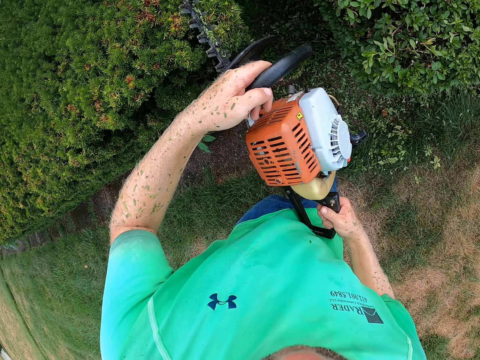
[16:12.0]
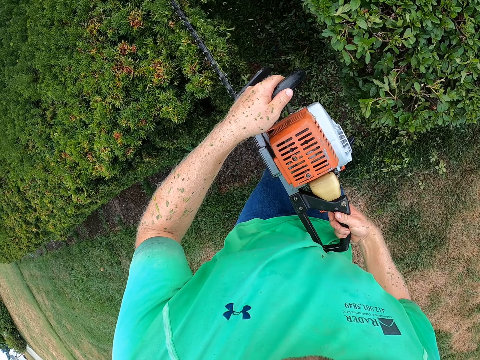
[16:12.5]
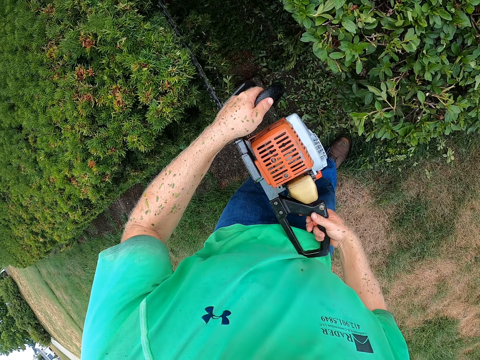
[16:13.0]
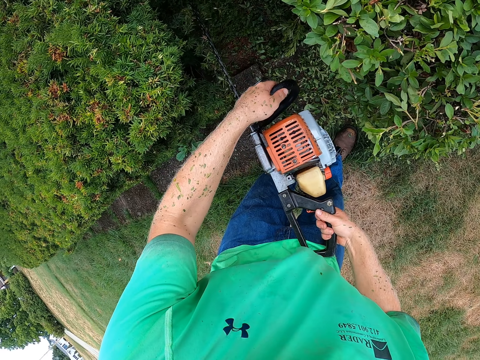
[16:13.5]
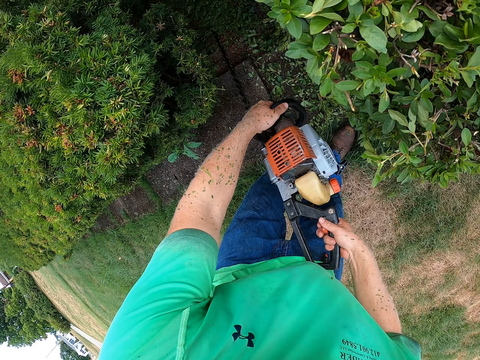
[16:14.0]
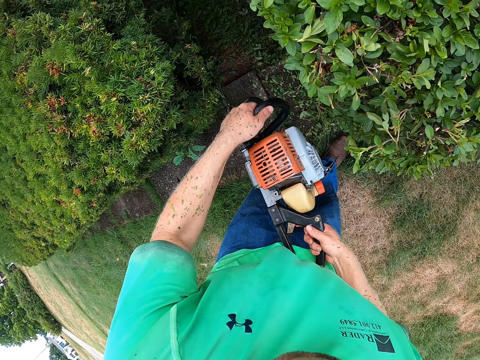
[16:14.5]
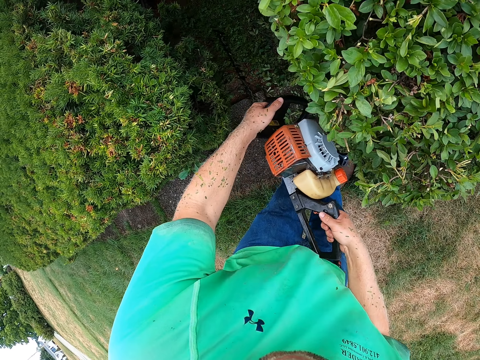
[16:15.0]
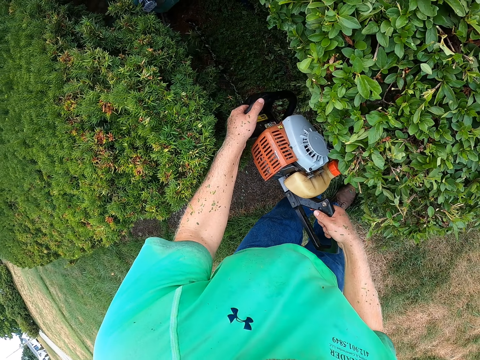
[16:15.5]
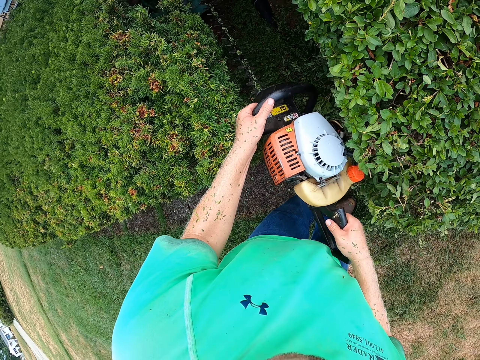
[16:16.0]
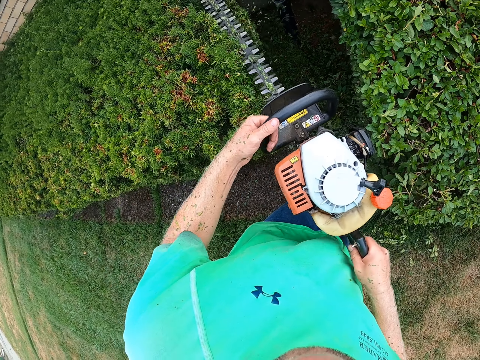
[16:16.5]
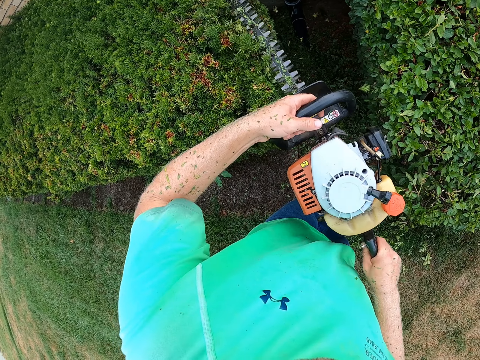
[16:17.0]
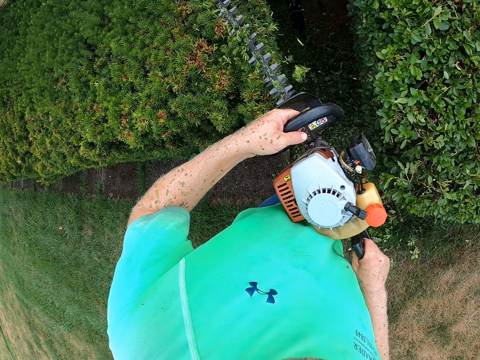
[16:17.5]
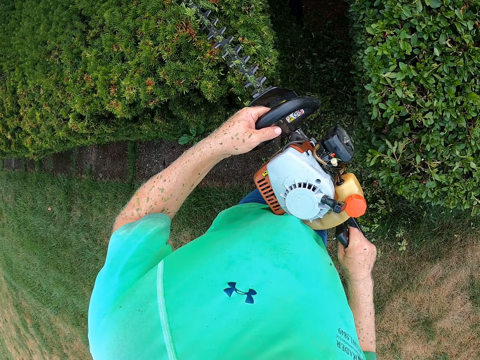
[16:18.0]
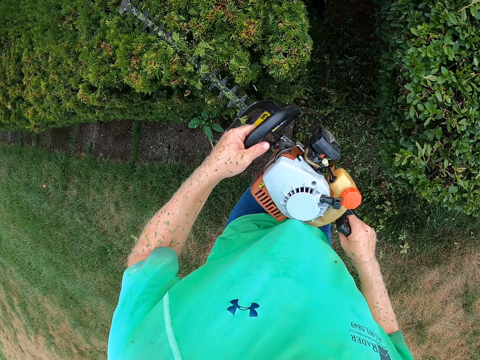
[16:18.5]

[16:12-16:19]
The camera wearer trims a flower with the hedge trimmer in both hands.

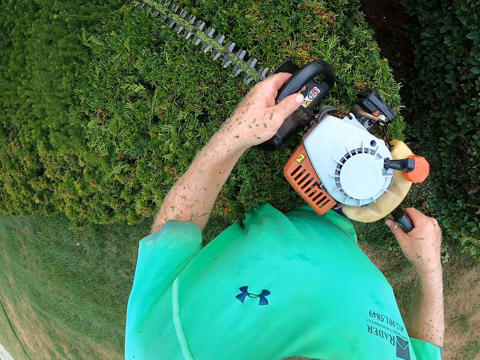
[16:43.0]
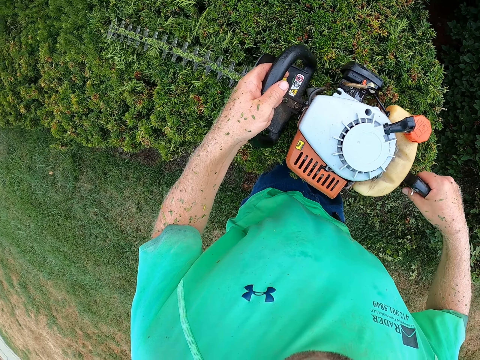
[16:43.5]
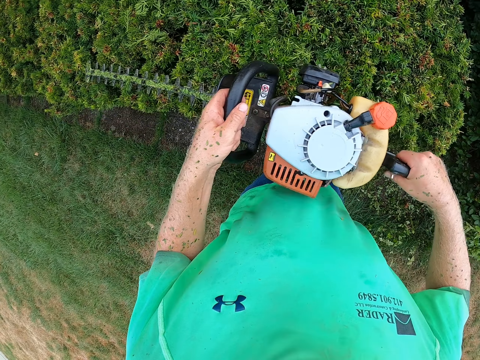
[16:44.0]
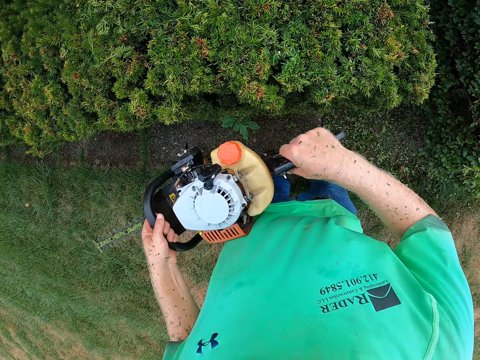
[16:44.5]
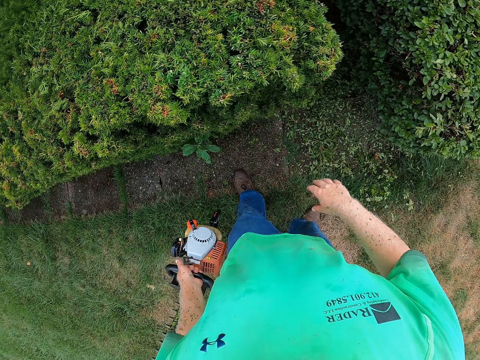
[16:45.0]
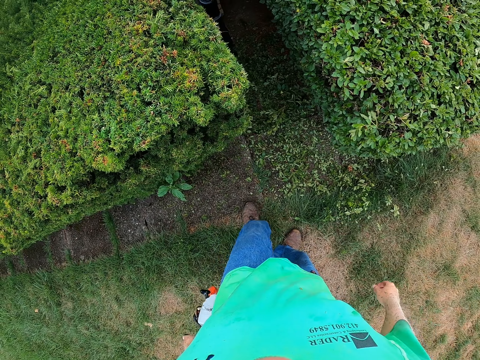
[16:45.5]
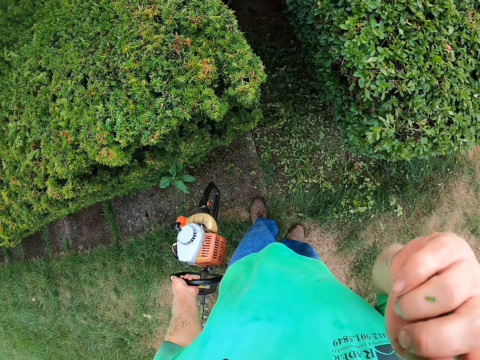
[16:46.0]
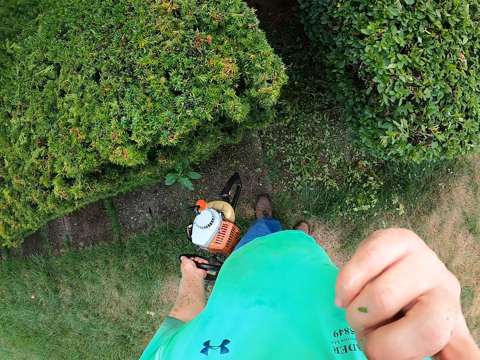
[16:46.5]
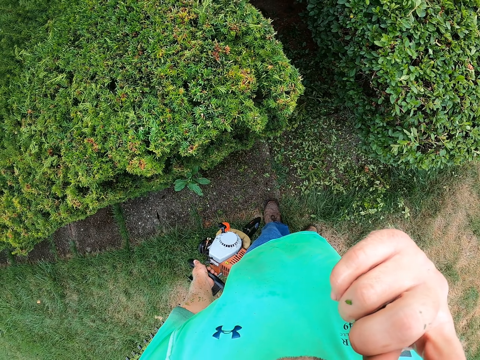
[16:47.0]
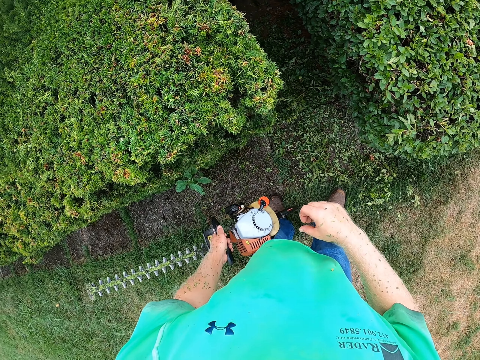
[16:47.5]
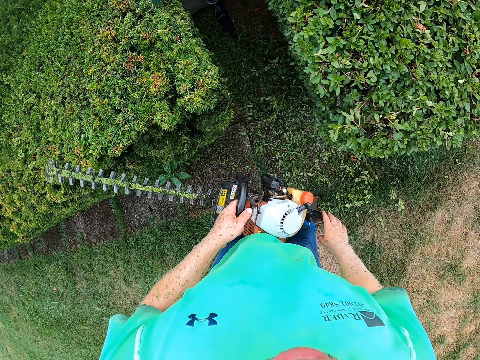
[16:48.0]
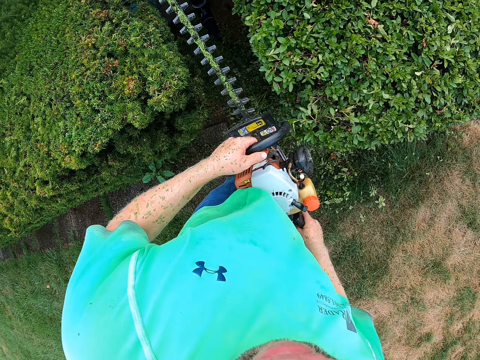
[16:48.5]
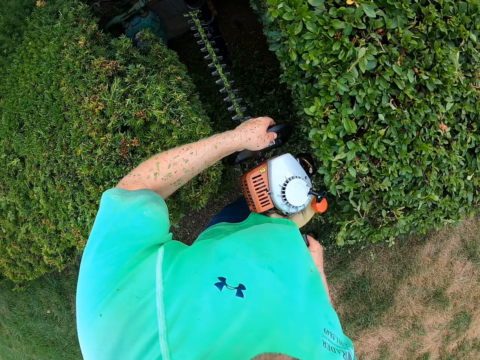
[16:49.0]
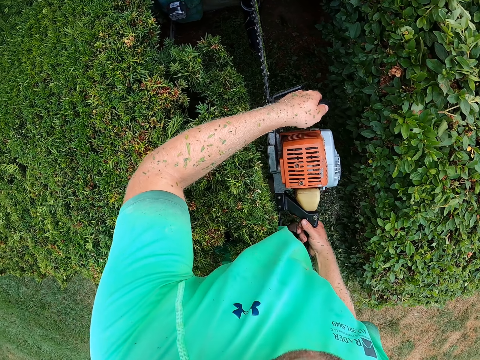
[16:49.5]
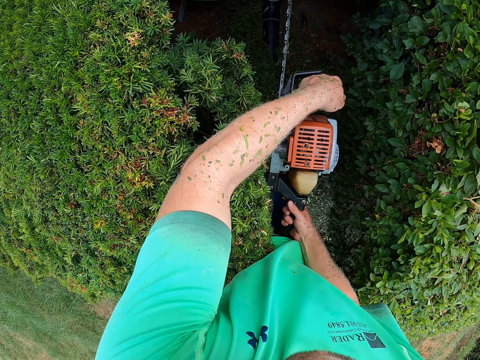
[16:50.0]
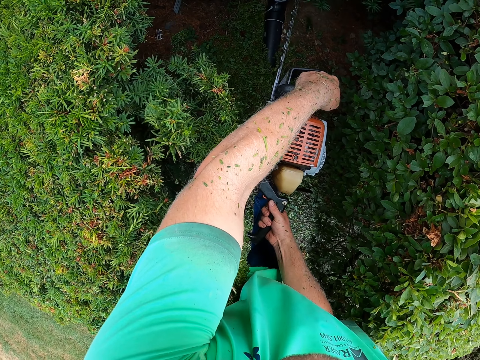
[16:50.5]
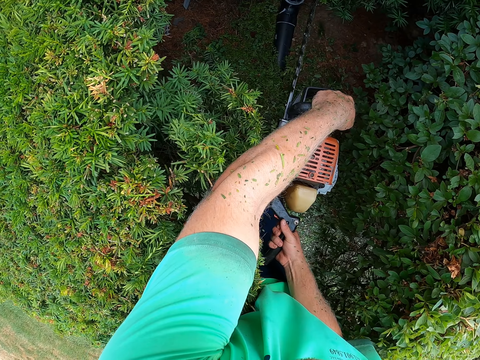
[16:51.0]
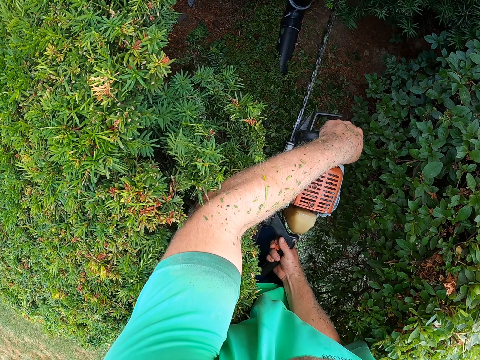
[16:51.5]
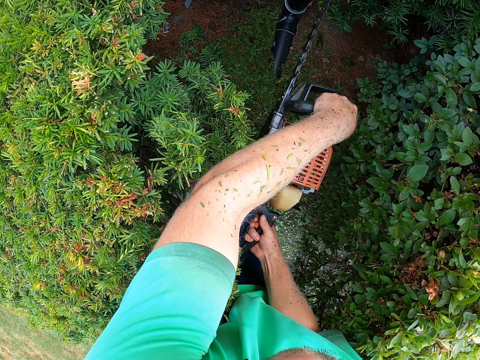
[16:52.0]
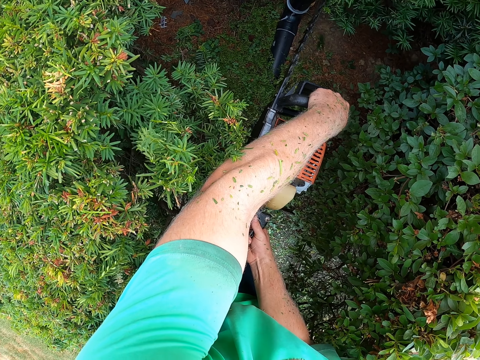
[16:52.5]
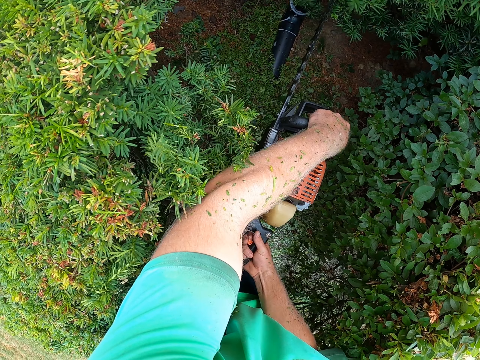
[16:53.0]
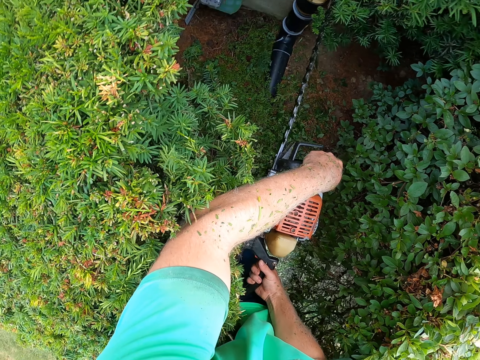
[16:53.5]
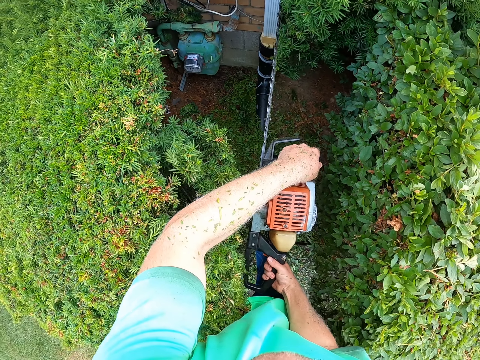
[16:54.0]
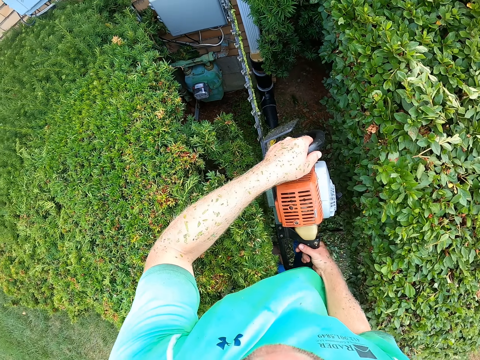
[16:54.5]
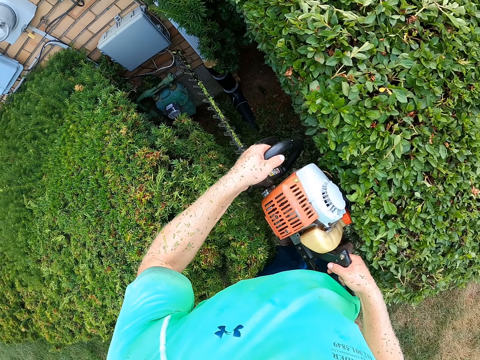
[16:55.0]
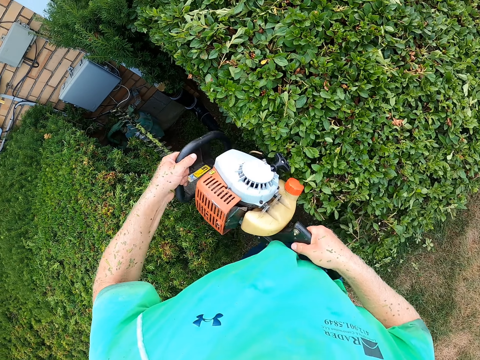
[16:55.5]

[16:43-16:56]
The camera wearer holds the hedge trimmer with his left hand. He scratches his face with his right hand. He holds the hedge trimmer with both hands. He trims a flower with the hedge trimmer in both hands.

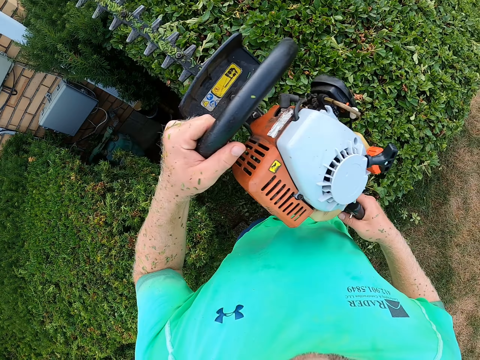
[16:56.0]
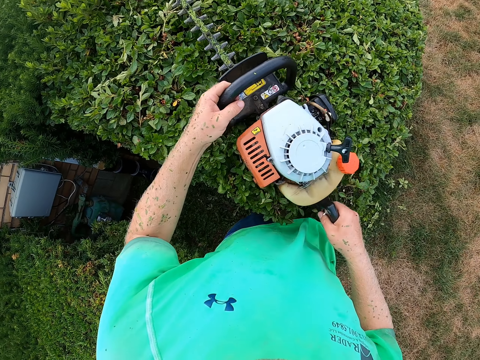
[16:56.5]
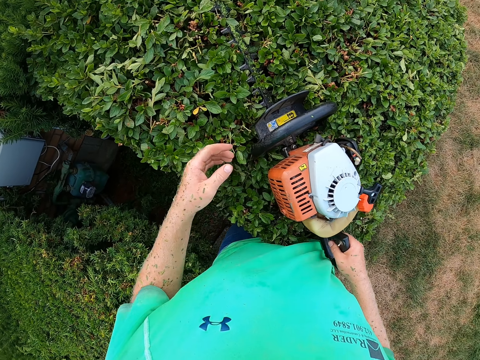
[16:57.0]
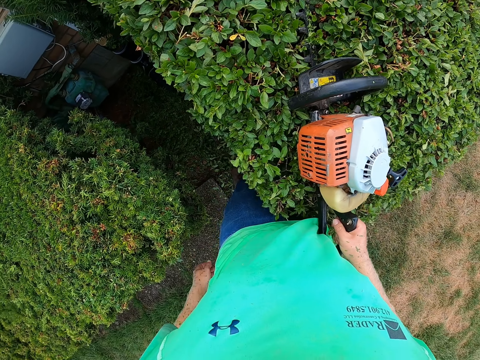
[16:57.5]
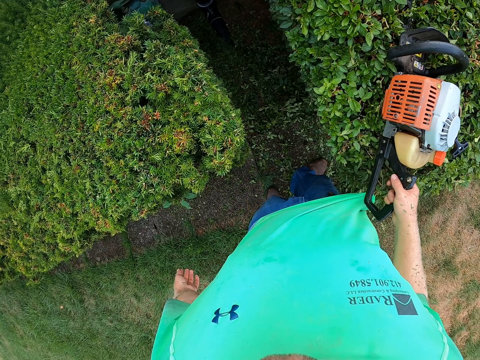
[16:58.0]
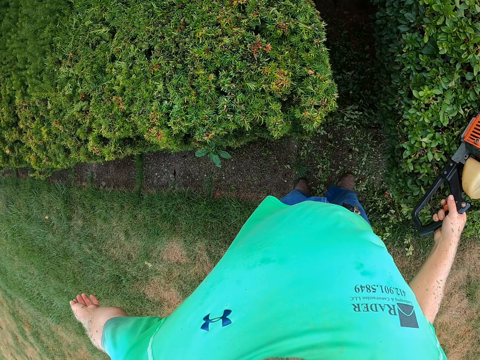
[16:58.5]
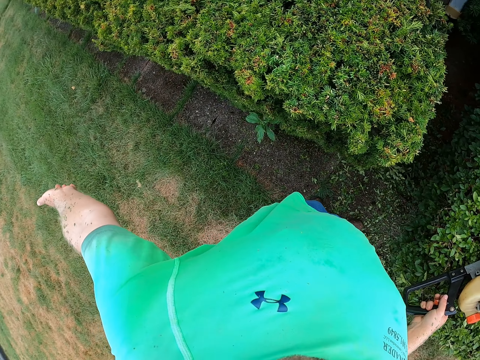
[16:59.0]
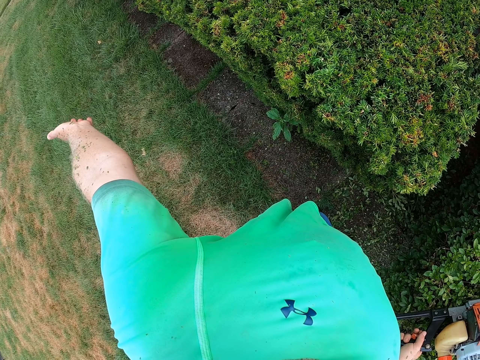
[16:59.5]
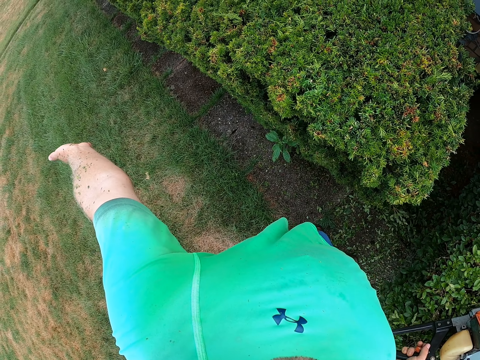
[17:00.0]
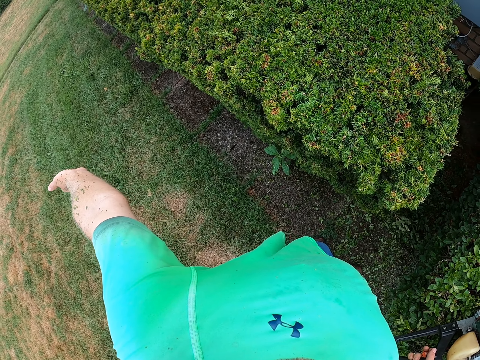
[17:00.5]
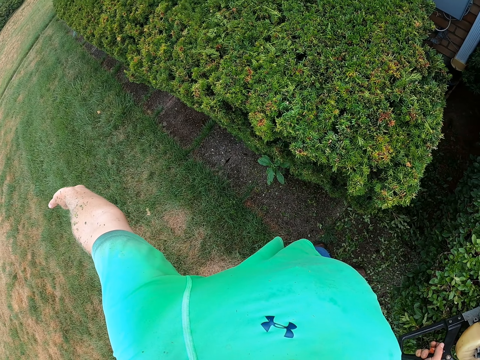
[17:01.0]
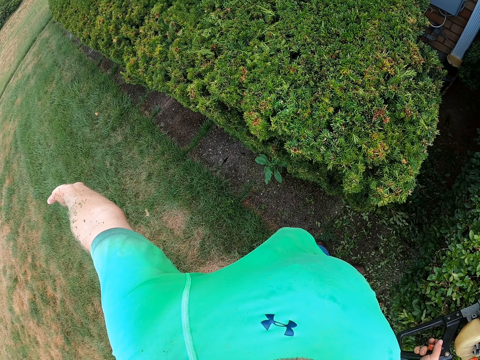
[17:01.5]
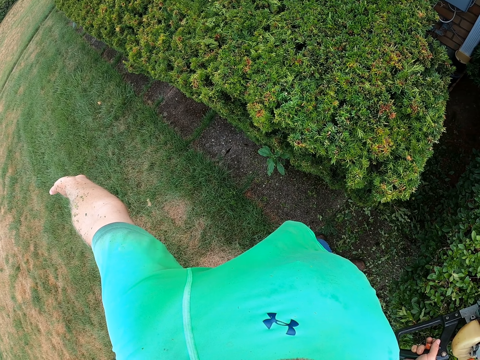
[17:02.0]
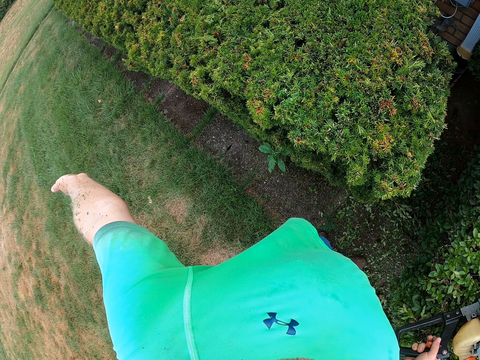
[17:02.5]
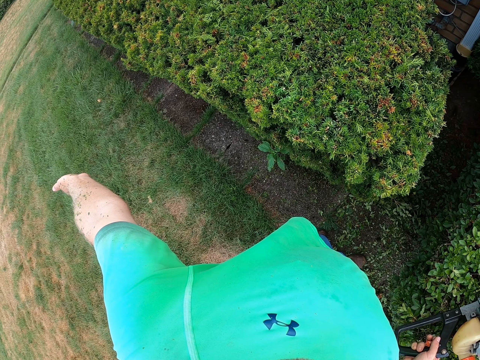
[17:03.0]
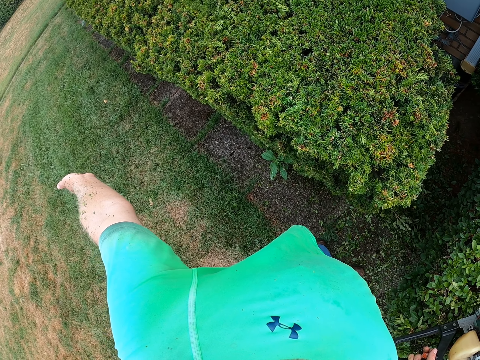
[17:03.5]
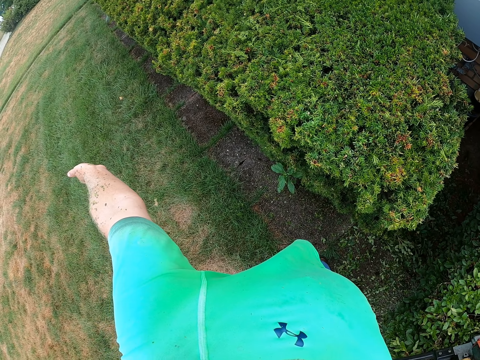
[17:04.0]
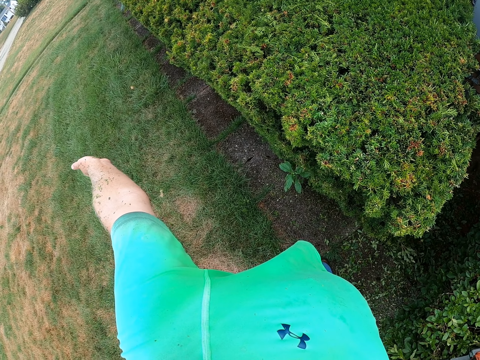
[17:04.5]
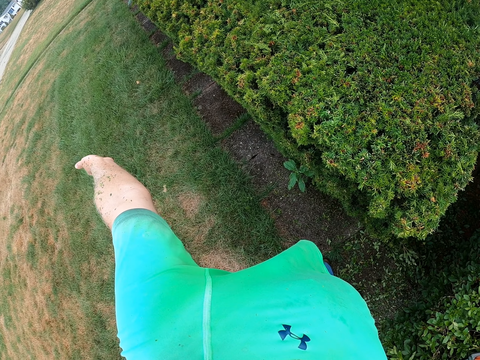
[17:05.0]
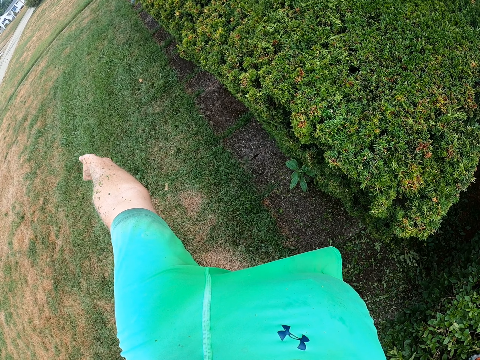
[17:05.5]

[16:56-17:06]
The camera wearer drops the hedge trimmer on the flower with both hands. He holds the hedge trimmer on the flower with his right hand. He stretches his left hand.
